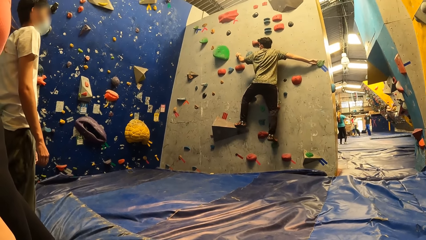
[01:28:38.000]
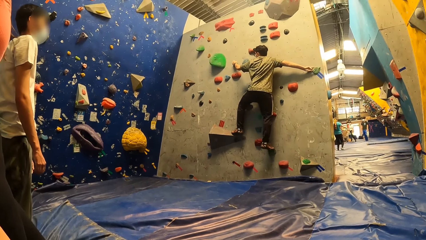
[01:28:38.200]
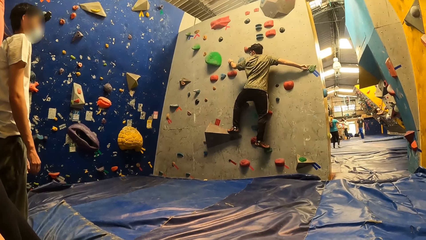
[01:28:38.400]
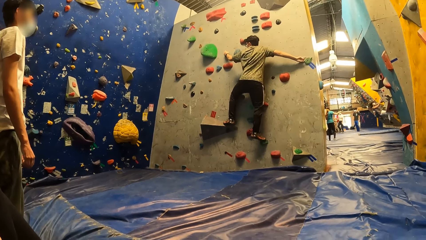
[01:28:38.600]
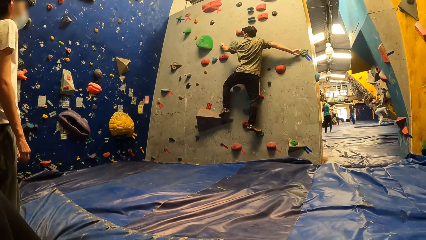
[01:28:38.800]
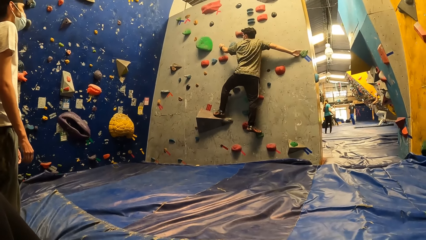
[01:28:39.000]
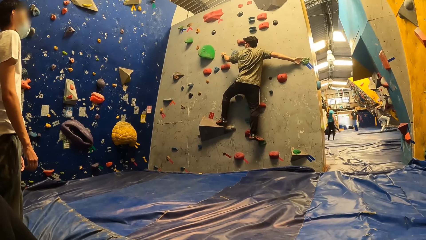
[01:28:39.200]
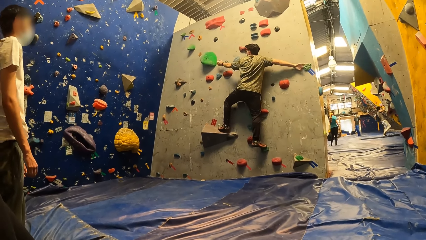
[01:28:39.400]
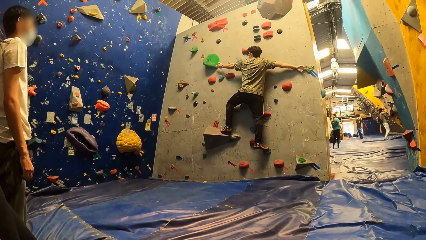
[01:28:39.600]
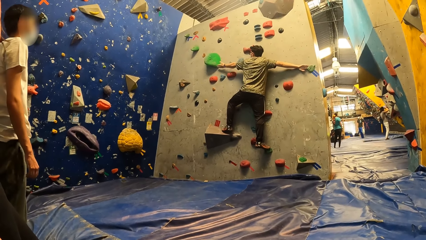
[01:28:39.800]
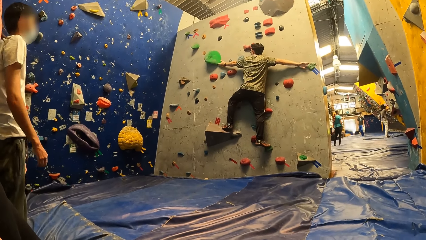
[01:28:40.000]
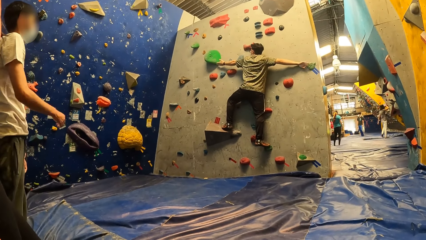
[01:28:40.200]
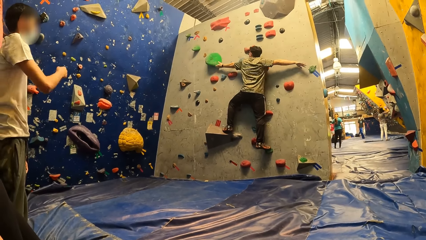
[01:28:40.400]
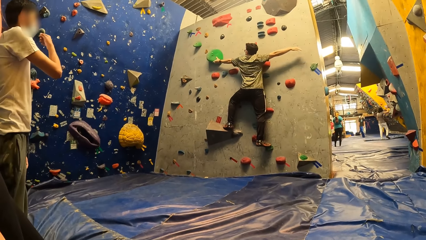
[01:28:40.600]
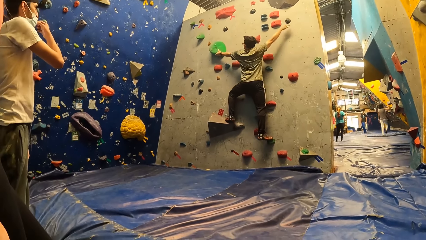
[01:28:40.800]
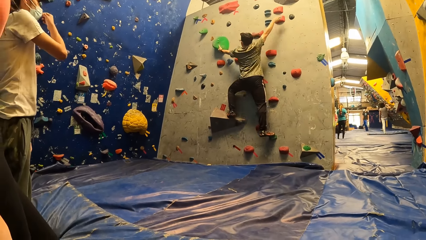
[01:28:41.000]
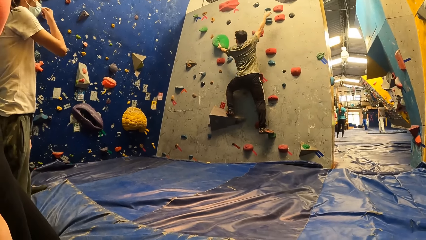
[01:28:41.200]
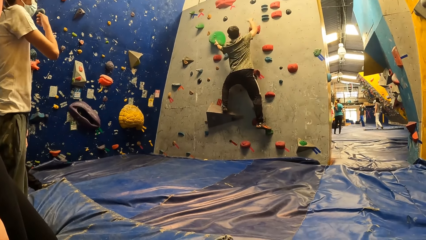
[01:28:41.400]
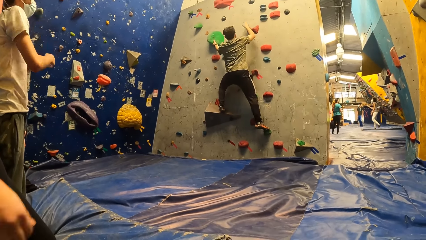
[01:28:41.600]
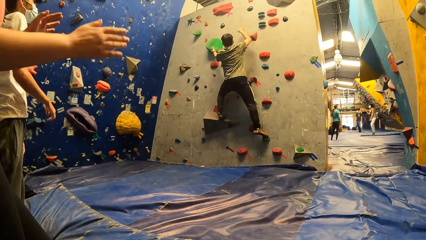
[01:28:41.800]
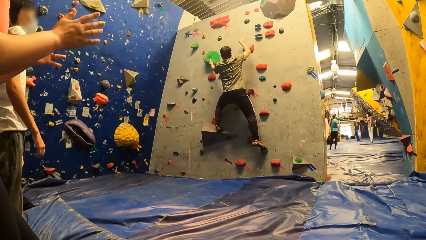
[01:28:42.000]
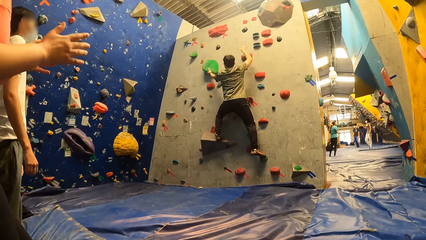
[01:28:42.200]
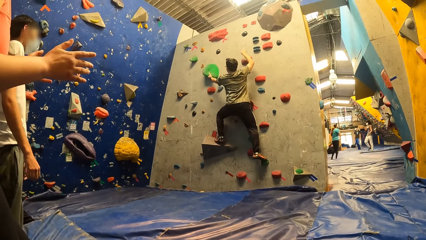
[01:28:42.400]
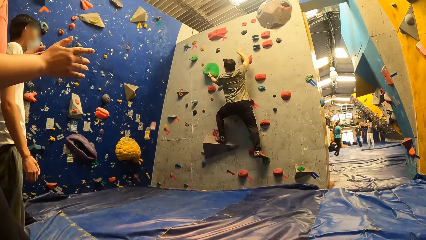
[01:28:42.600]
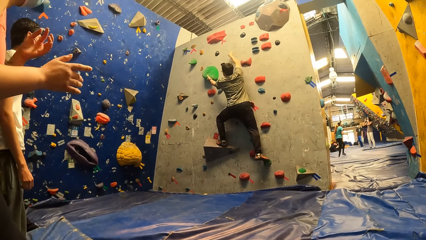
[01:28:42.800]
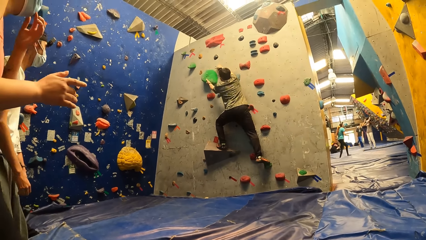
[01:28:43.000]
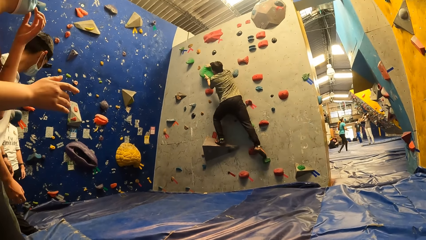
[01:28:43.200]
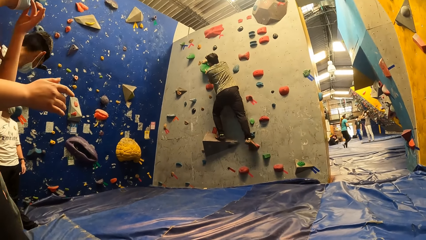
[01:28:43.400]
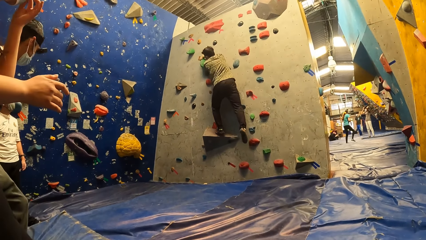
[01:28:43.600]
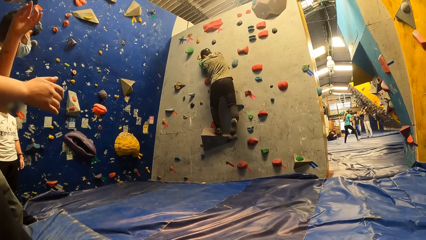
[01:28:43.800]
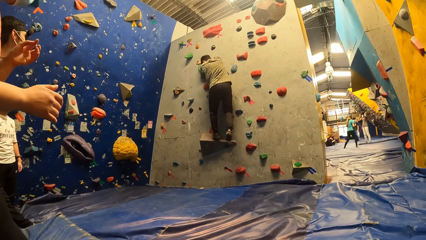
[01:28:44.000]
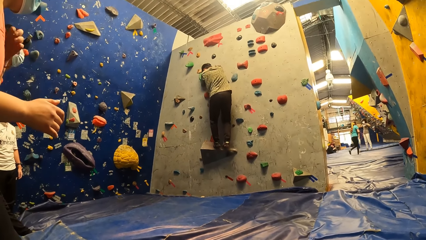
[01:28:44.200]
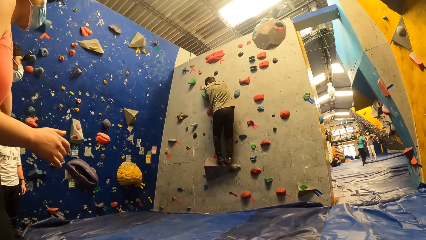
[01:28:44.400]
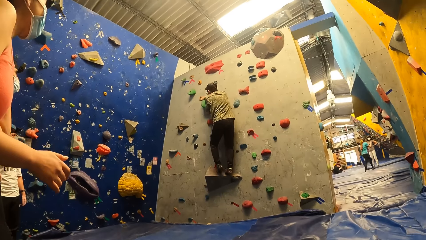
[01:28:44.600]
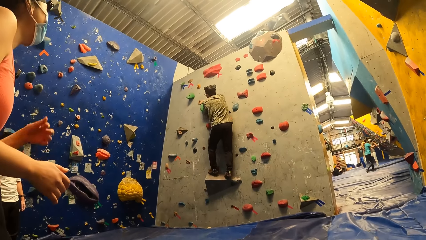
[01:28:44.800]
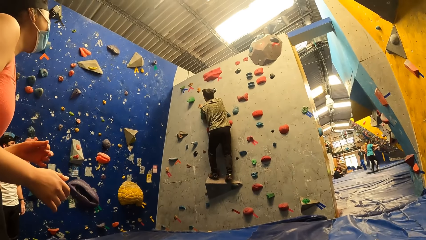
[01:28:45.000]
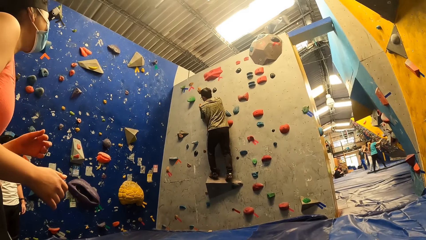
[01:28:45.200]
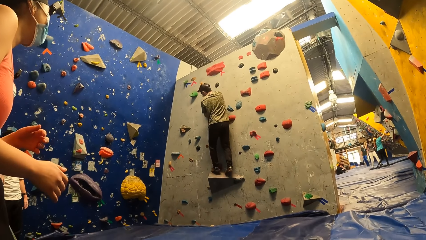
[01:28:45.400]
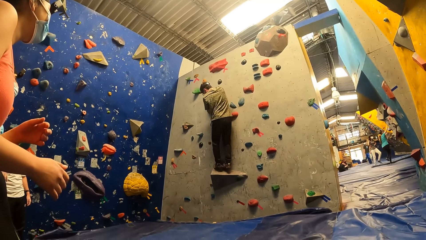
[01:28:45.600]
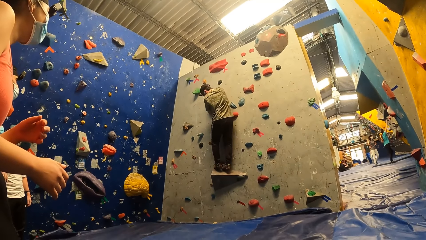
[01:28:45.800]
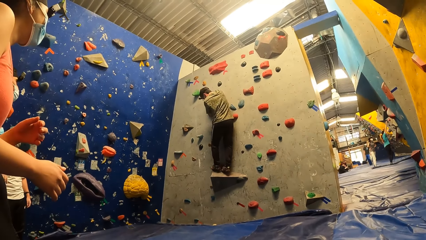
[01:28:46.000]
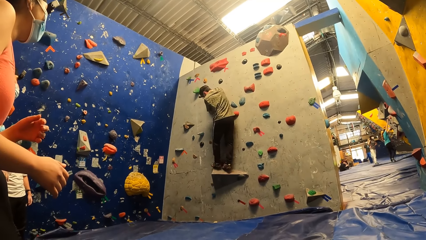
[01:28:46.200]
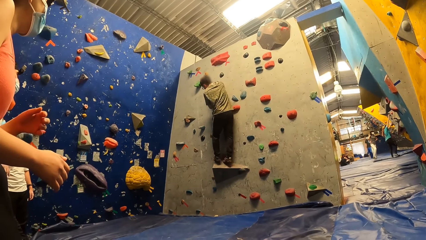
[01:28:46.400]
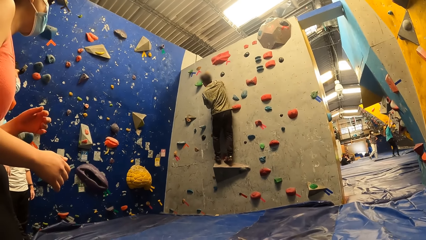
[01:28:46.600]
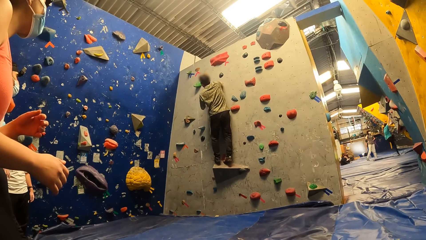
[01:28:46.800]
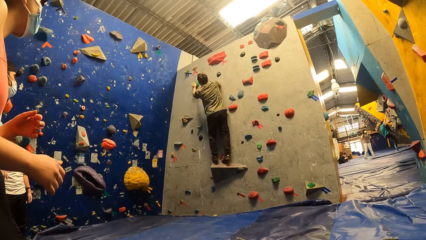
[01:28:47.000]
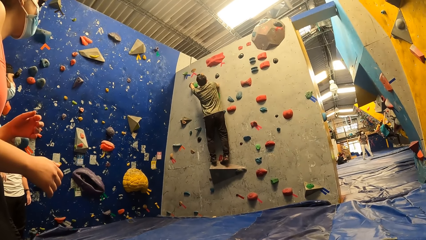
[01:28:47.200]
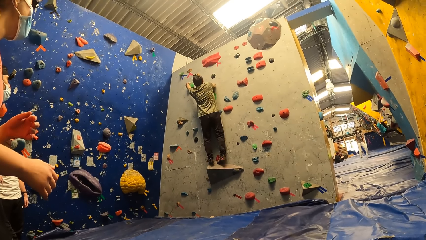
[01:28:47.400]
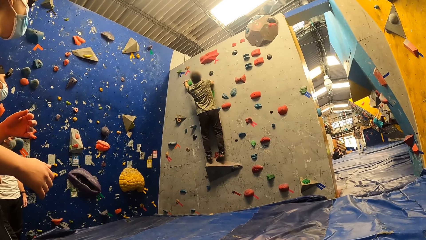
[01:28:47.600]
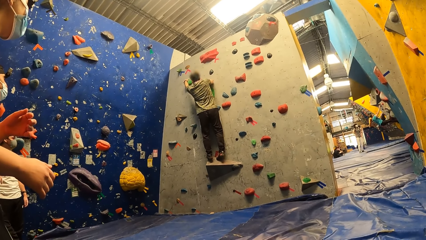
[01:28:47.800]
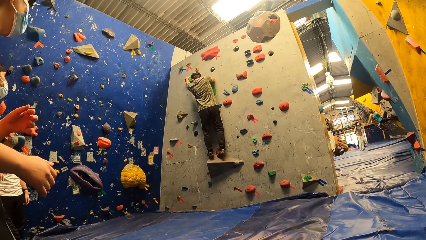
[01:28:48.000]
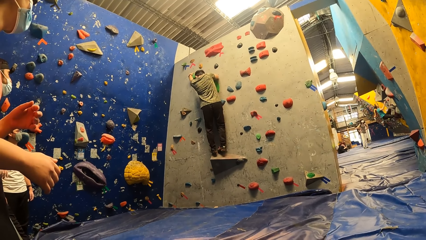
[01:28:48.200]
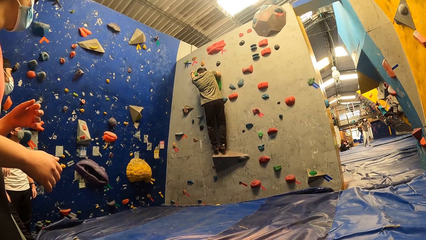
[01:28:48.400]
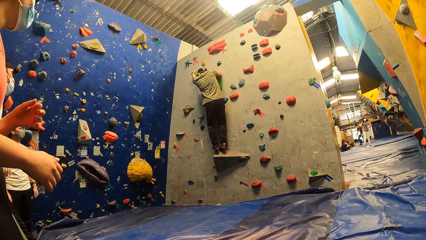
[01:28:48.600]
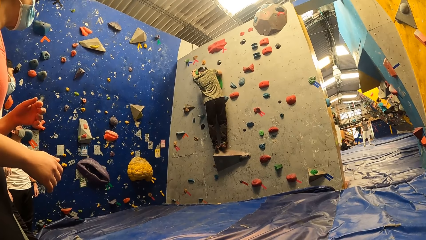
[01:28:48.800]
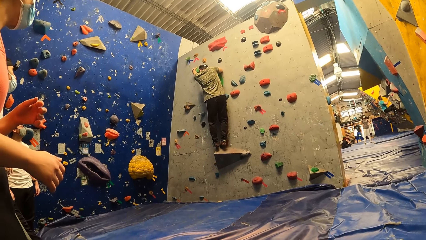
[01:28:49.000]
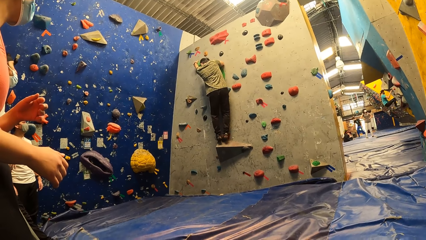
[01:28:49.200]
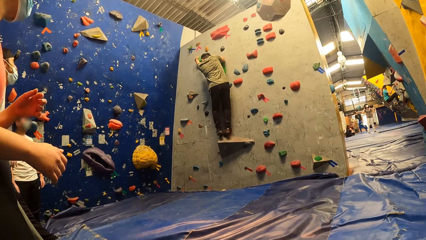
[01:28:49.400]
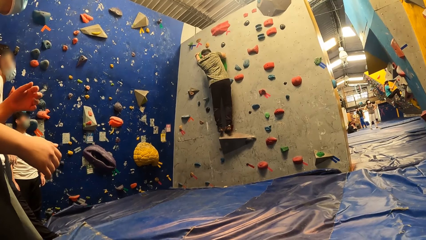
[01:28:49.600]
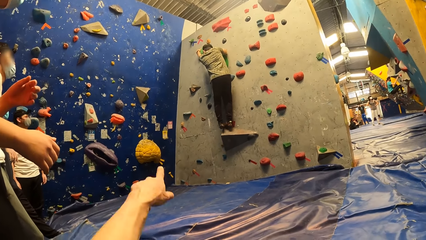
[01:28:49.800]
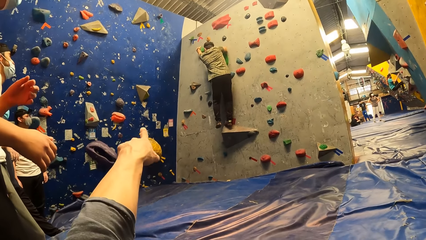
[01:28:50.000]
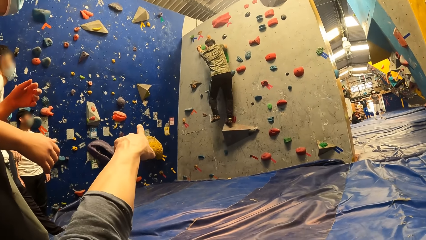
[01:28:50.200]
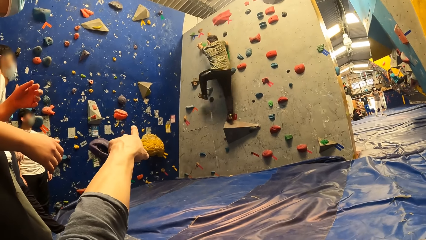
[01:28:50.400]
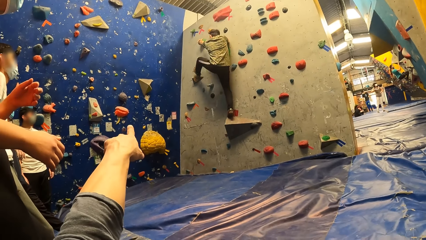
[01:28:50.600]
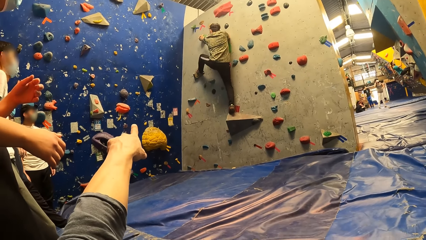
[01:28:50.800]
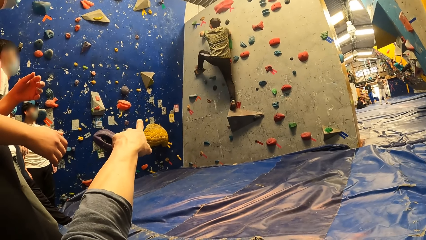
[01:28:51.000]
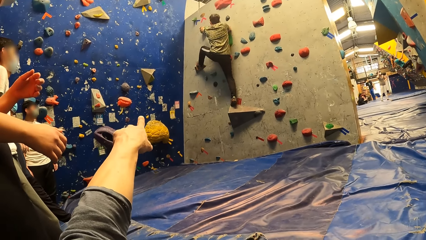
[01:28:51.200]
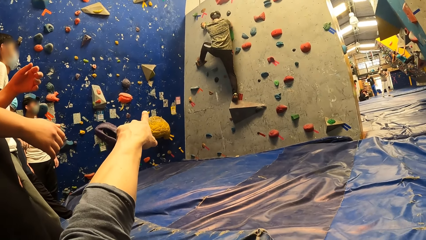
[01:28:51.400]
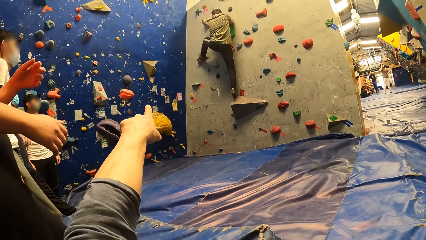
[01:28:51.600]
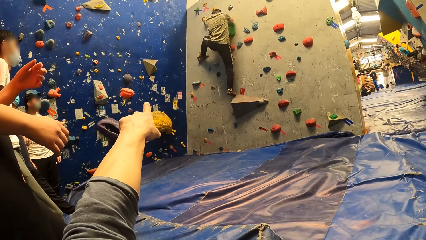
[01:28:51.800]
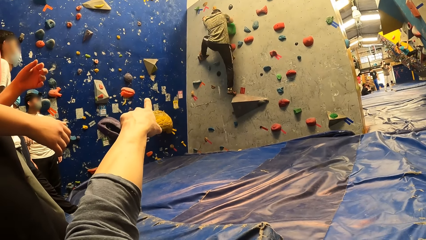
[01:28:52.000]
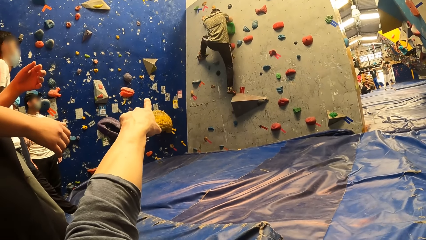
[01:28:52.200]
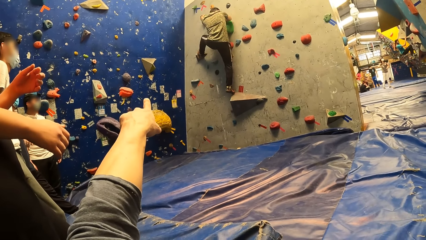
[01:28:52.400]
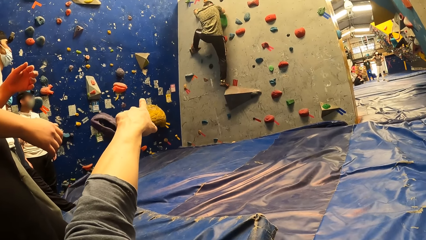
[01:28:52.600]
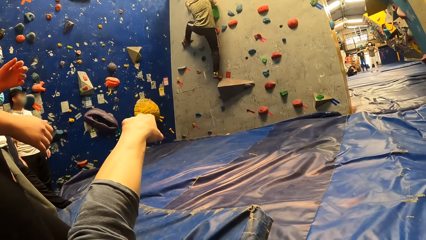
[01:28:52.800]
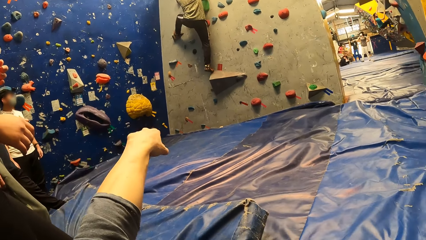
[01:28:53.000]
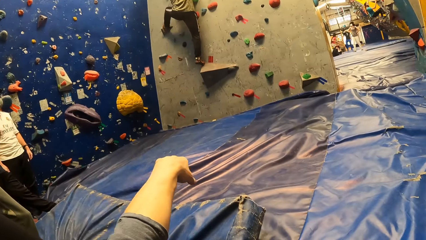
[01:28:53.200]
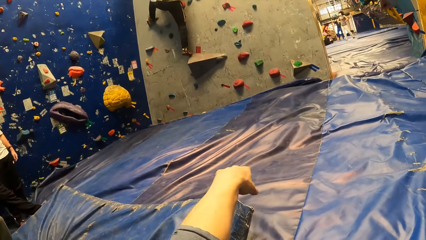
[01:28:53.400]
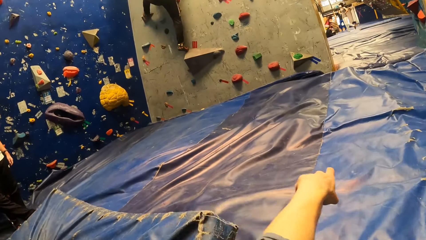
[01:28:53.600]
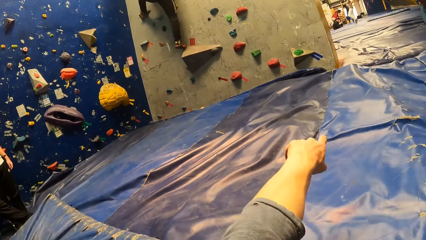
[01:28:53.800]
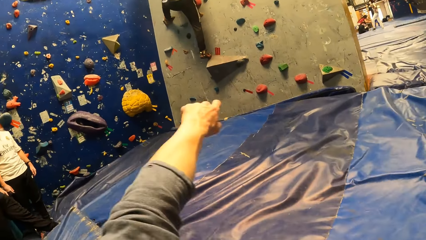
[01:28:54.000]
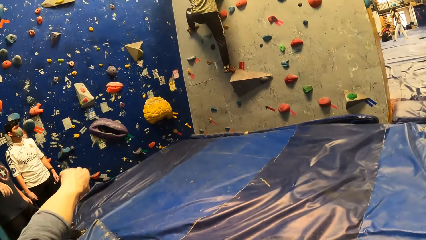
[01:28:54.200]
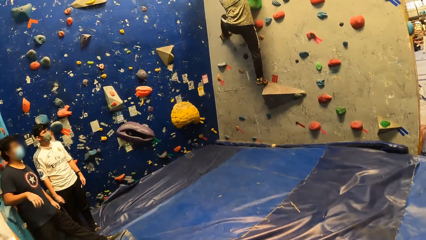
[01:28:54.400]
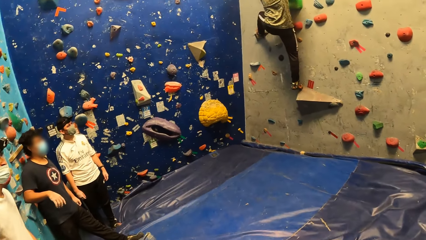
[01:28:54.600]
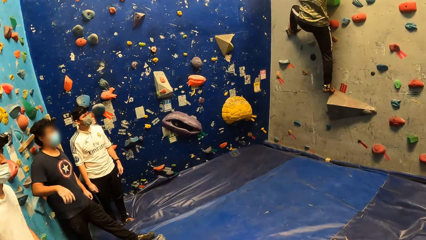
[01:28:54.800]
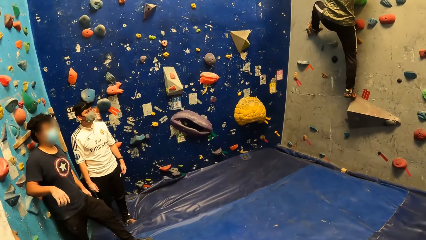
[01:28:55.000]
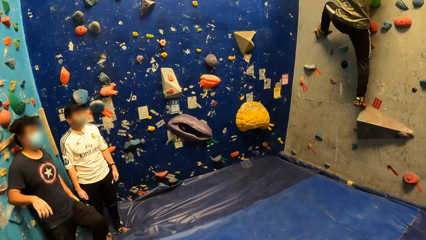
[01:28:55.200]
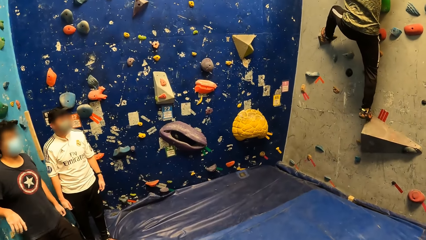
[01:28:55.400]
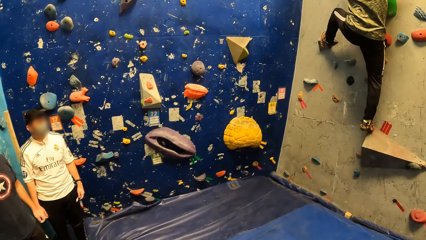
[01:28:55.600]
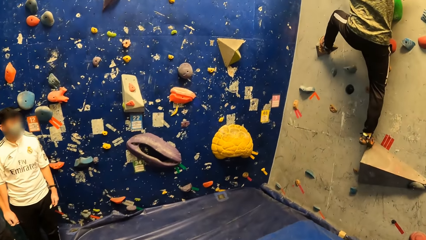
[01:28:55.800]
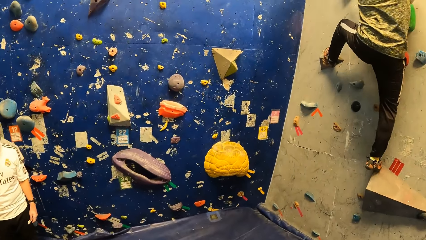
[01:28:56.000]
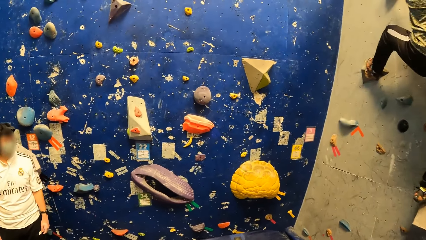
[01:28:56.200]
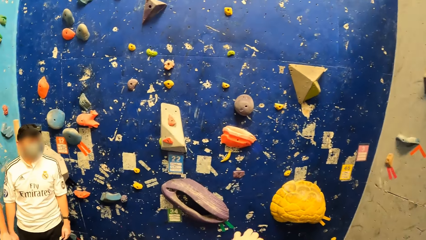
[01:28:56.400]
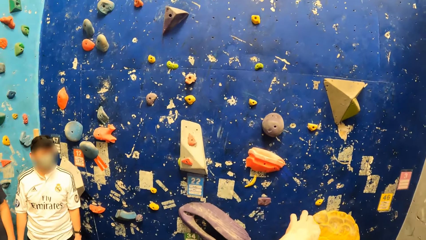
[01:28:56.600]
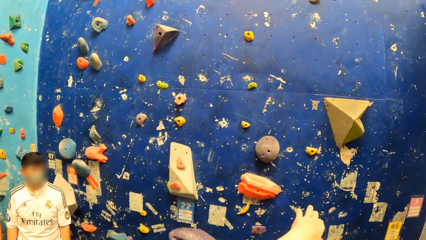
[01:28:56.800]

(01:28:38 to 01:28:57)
A man touches his nose mask with his right hand. Another man climbs the wall. A woman gestures with both hands and touches her nose mask with her left hand. The camera wearer points his left hand. He points out. He stands upright. He walks towards the wall.
